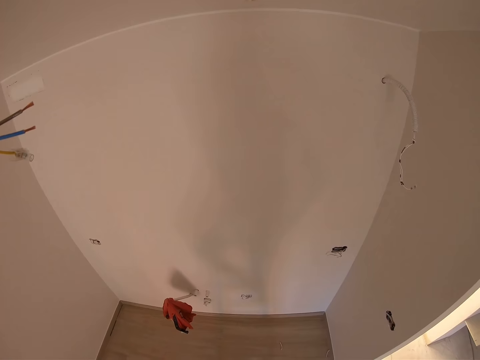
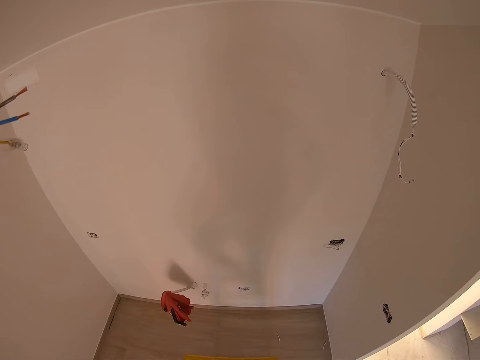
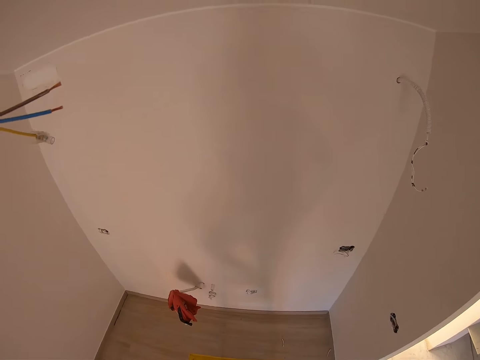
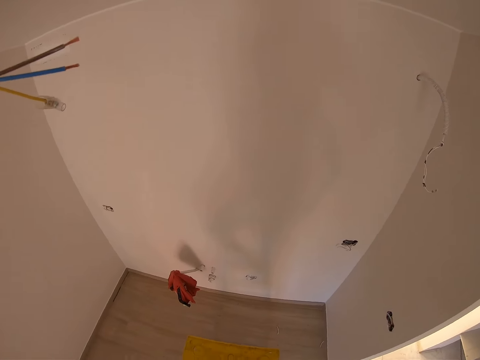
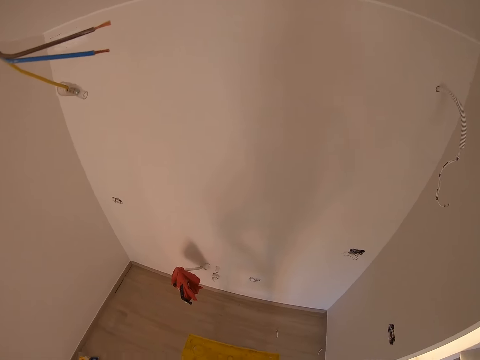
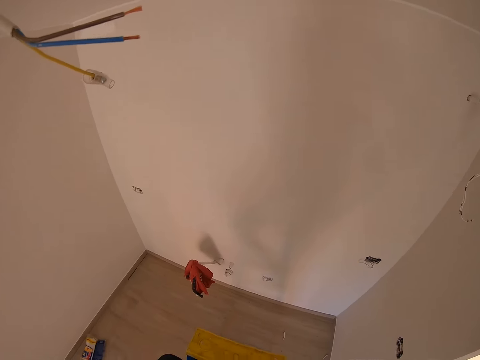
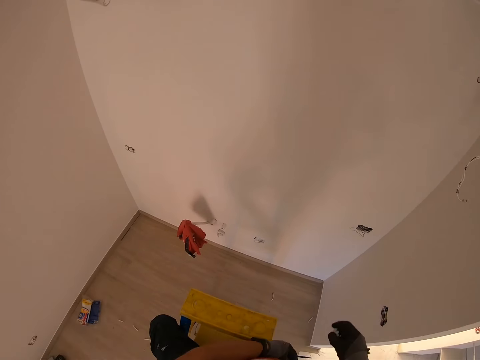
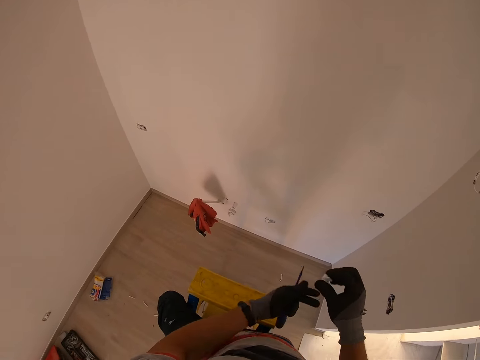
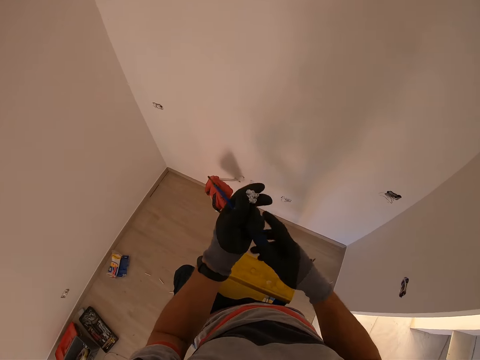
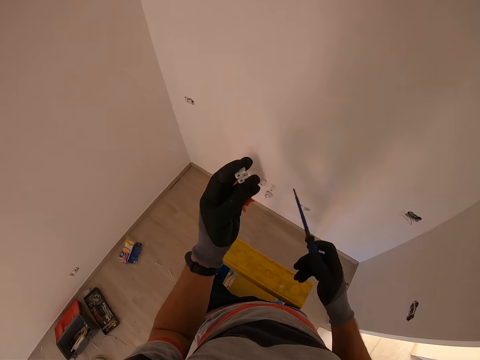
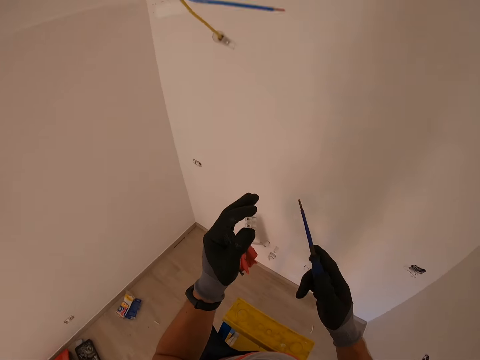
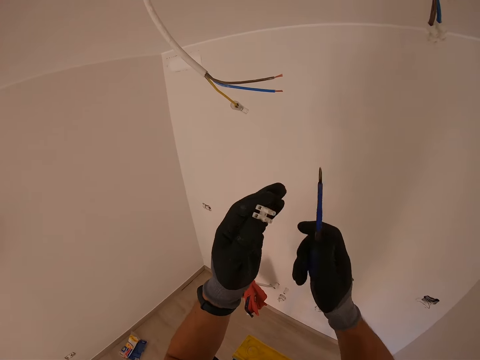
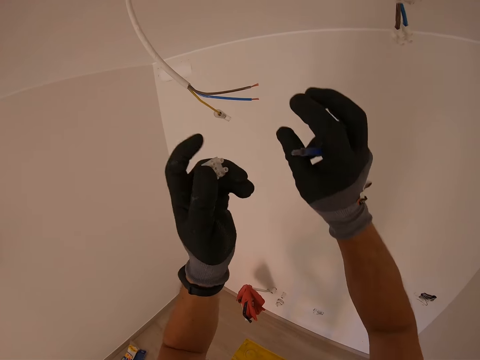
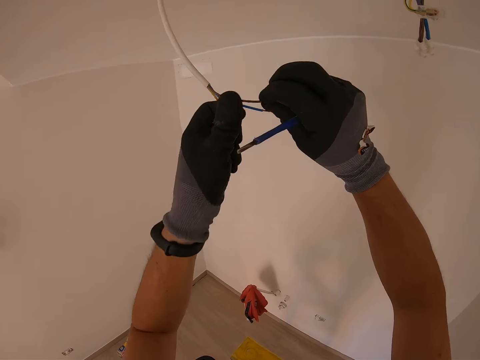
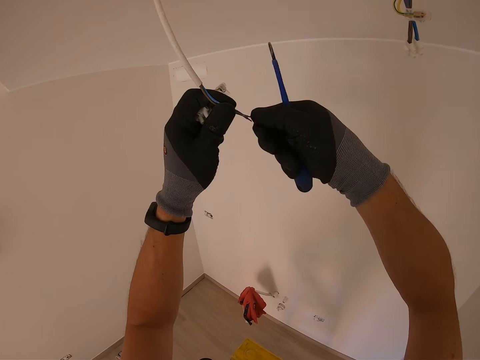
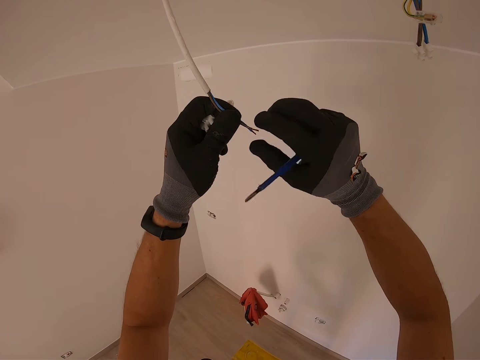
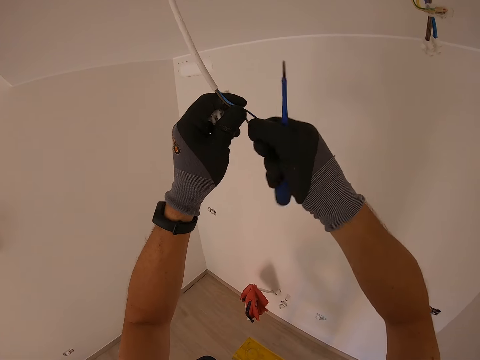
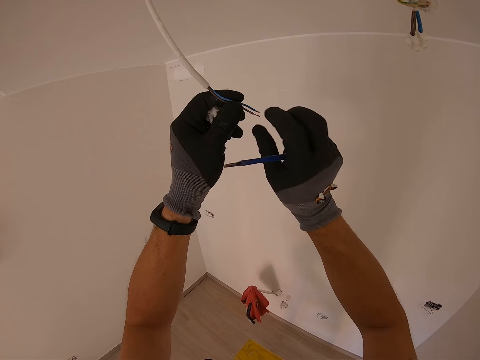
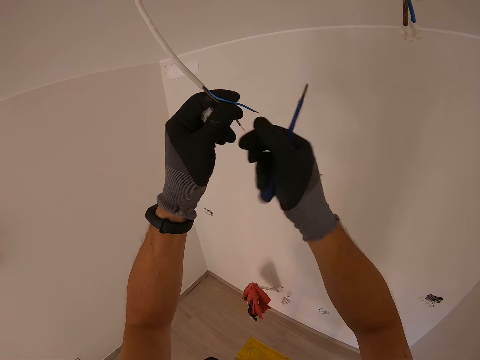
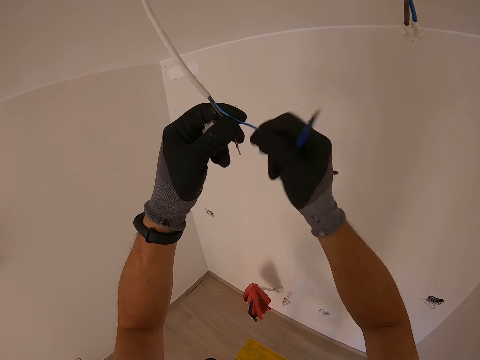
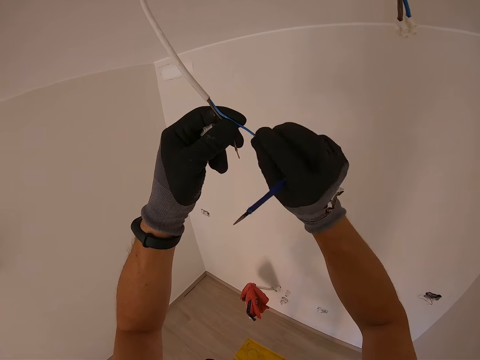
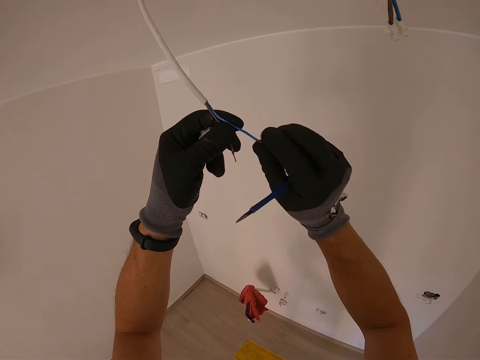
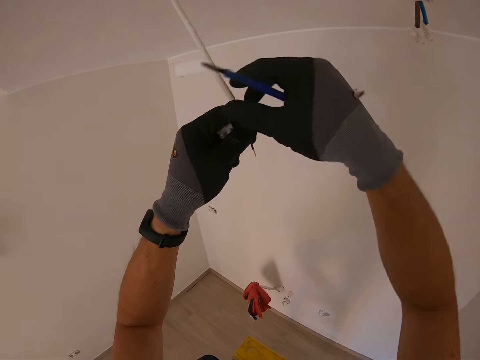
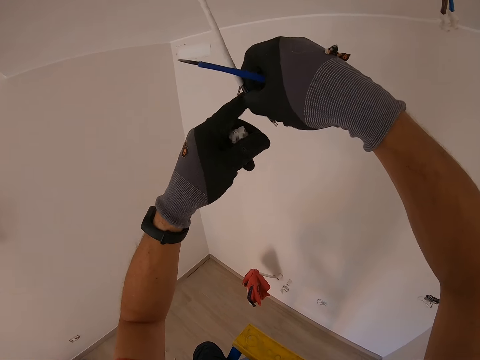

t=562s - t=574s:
The camera wearer holds another cable connector and a screwdriver. He twists the wire with his hands. He holds the cable connector and the screwdriver.

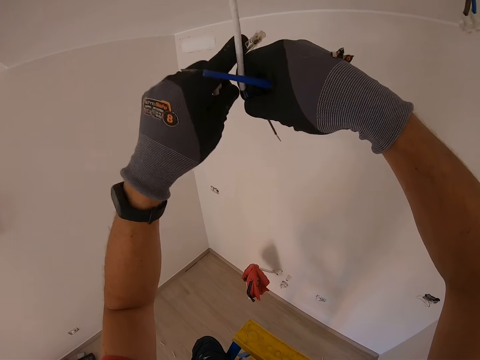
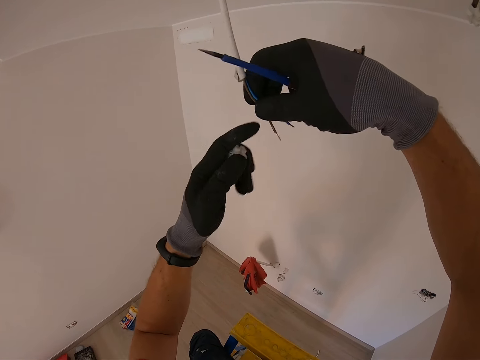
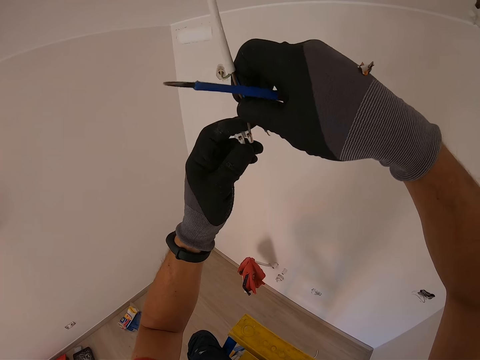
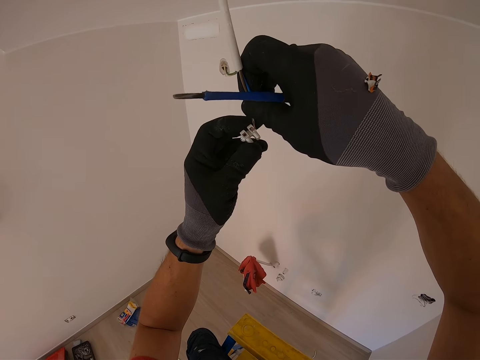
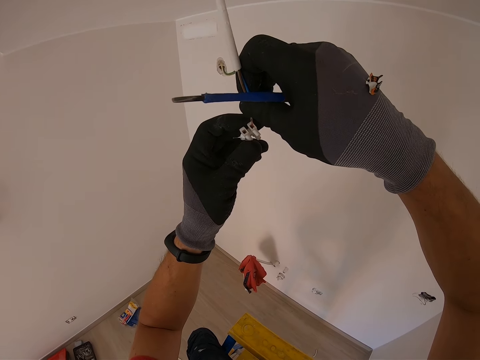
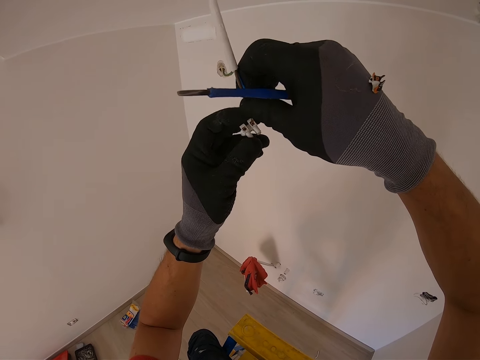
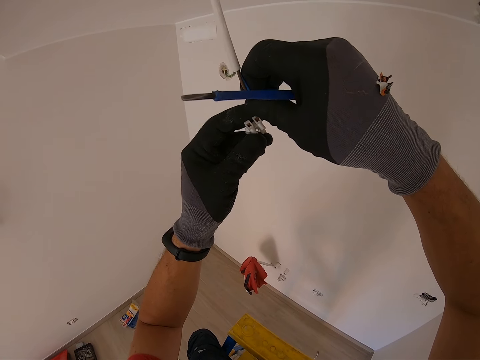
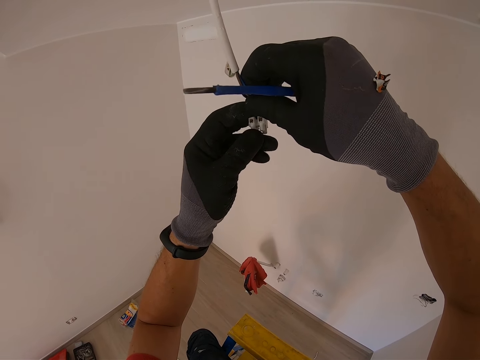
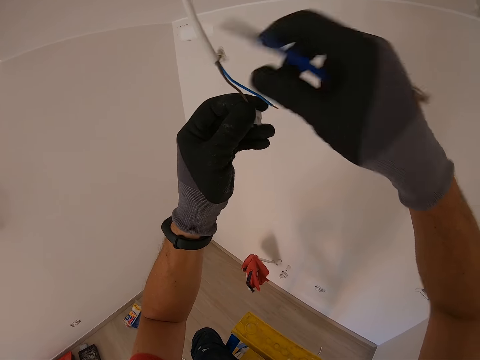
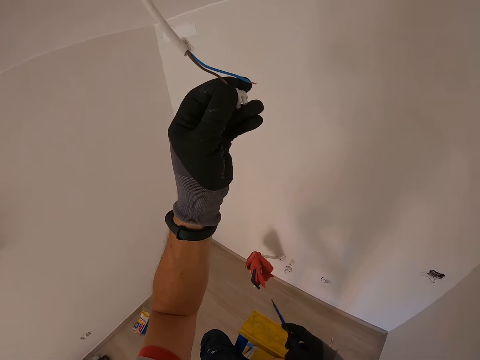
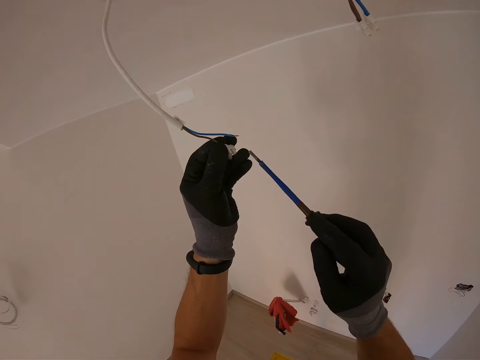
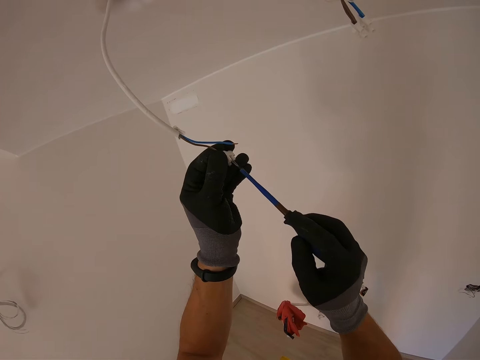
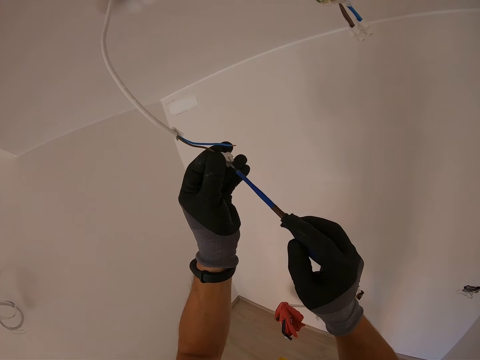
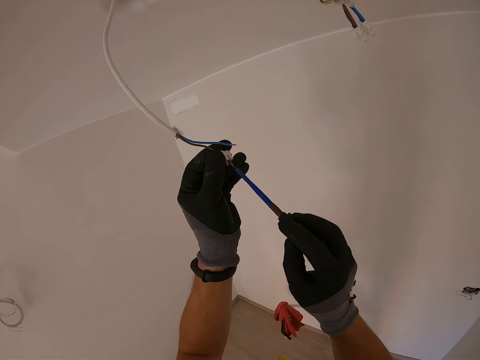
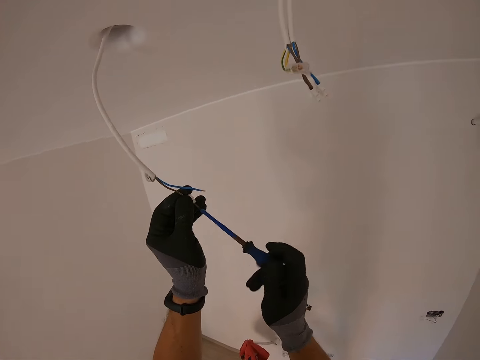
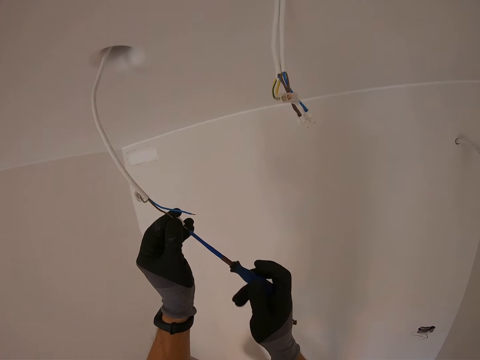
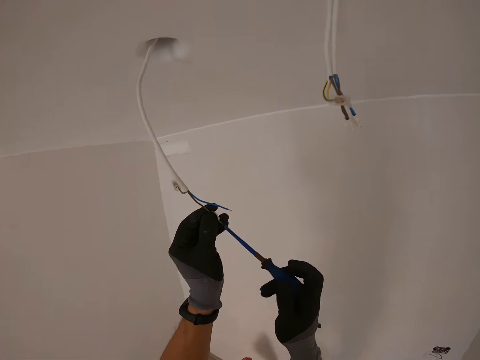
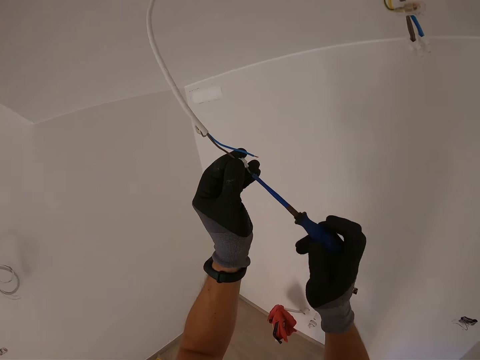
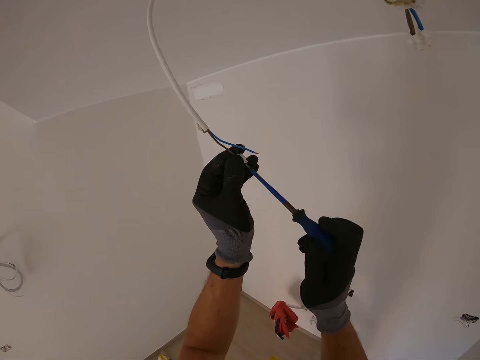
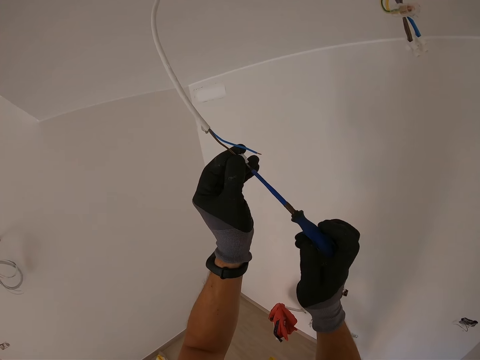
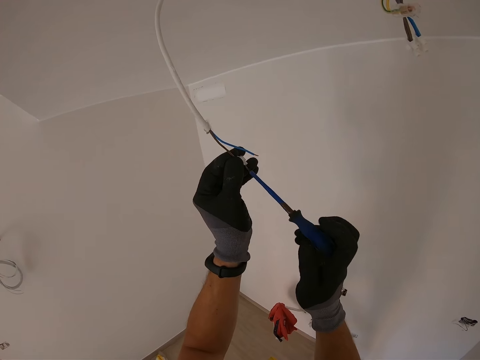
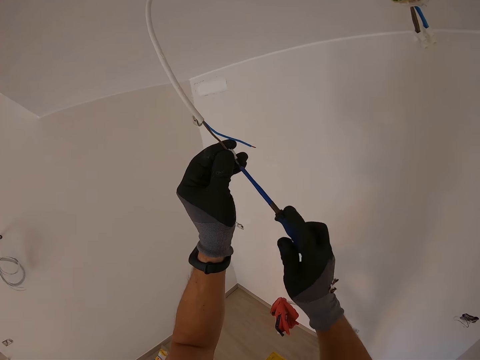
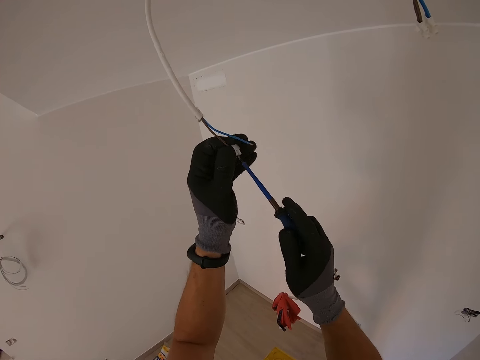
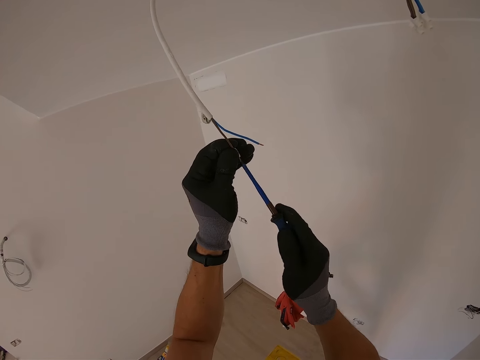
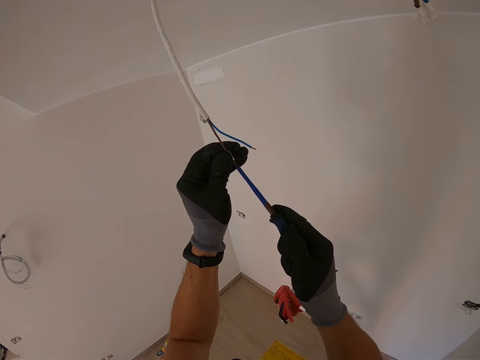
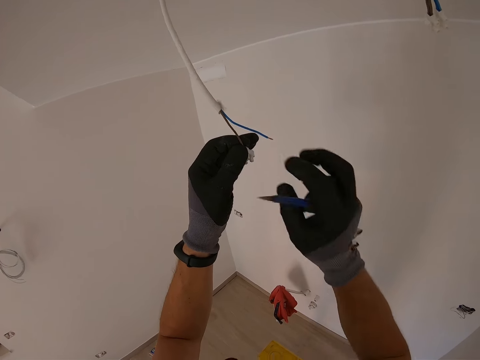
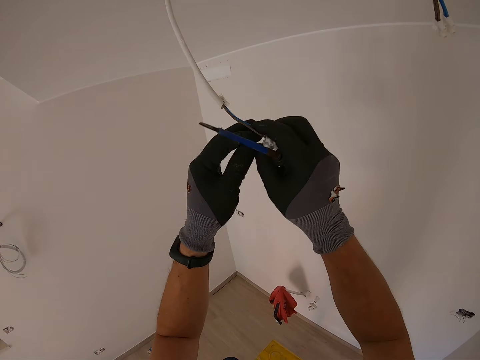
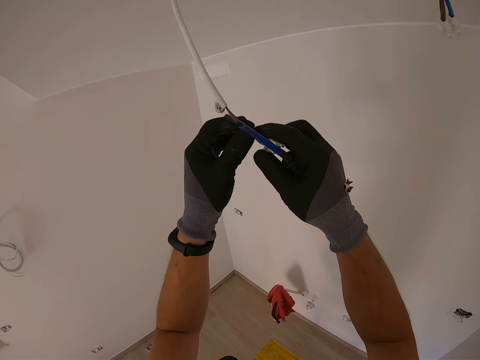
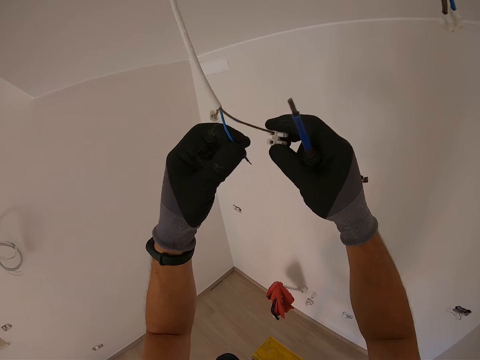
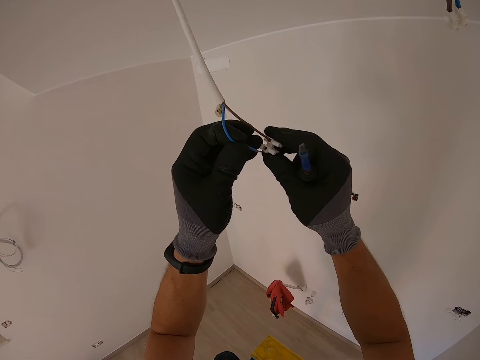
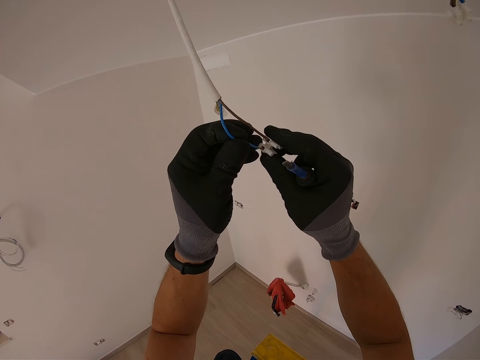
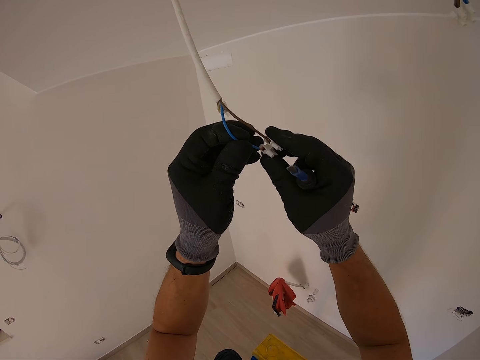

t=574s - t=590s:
The camera wearer inserts the wire inside the cable connector and holds a screwdriver. They tighten the cable connector screw with the screwdriver. They hold the screwdriver and insert the wire inside the cable connector.
